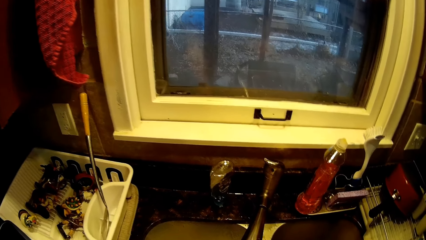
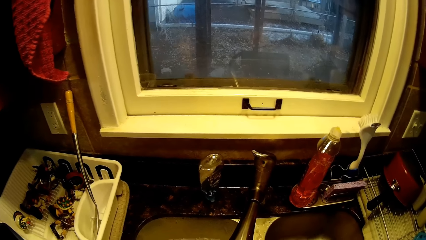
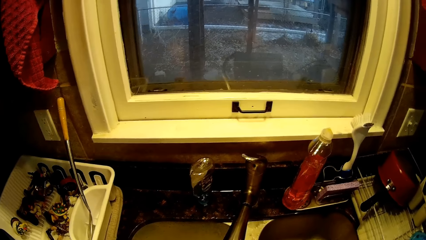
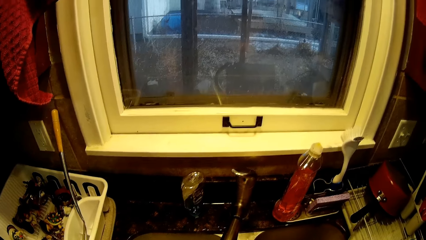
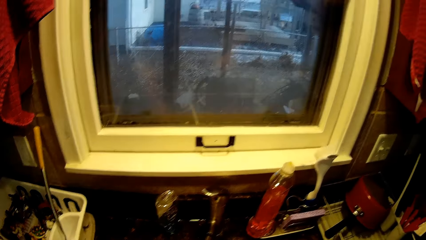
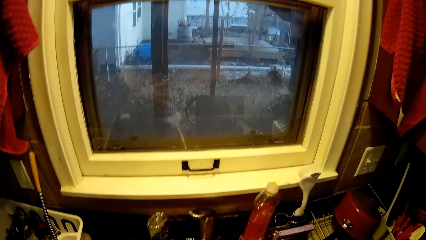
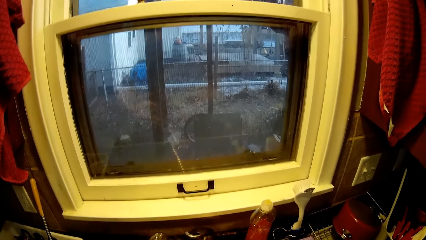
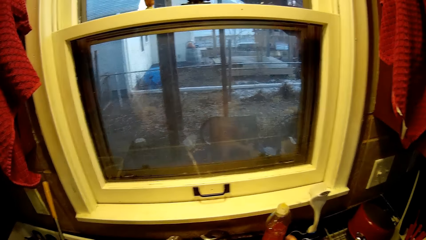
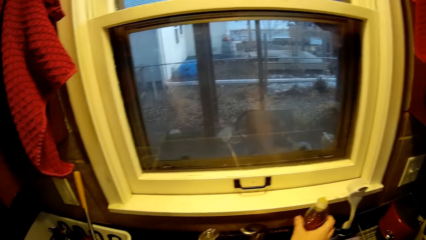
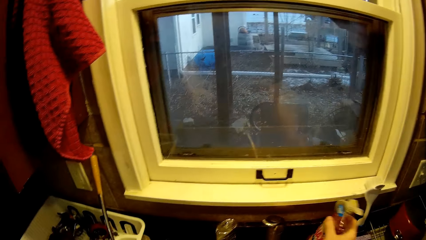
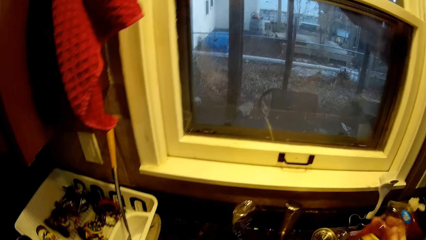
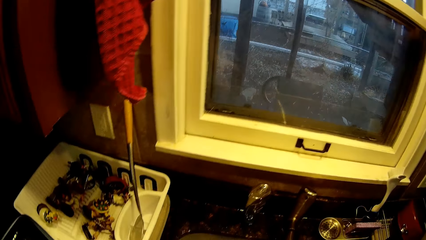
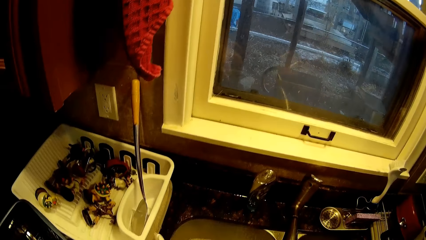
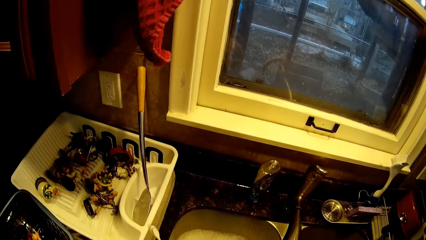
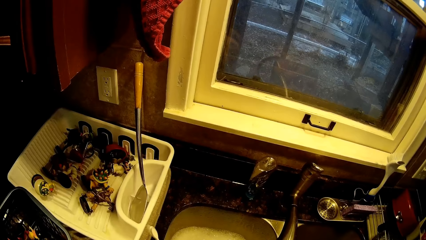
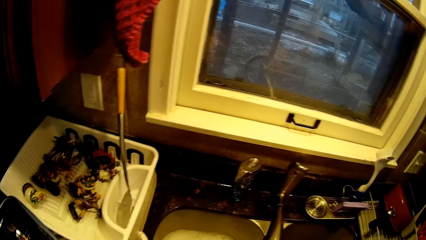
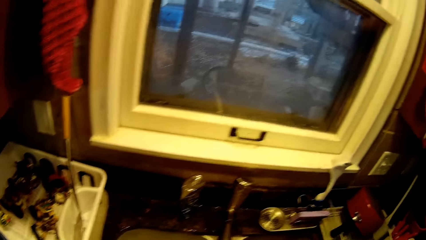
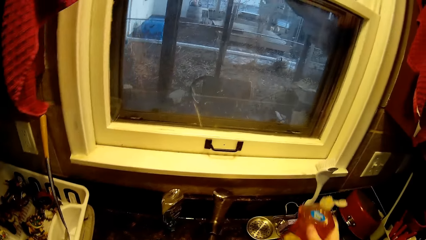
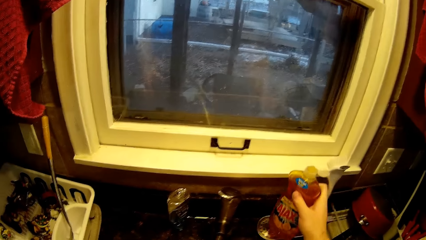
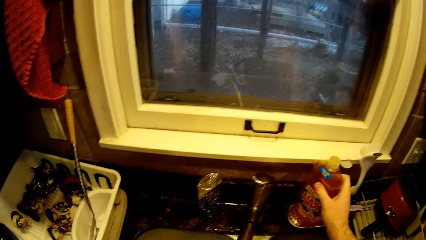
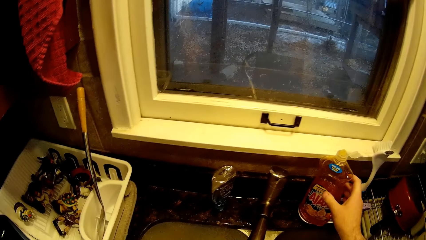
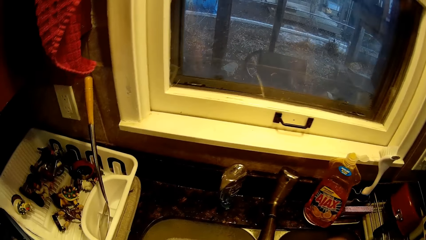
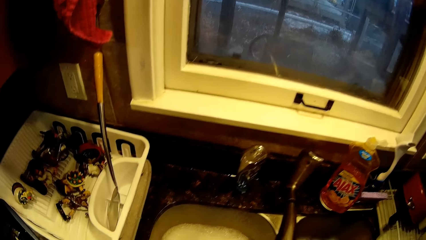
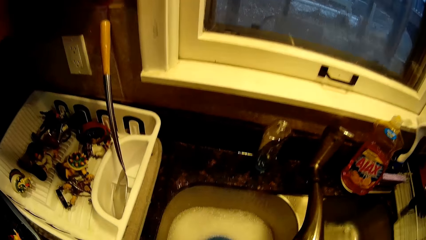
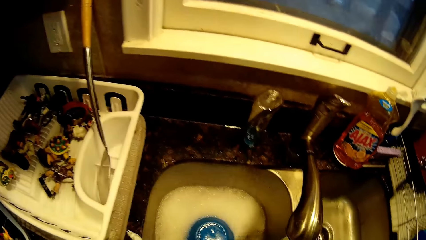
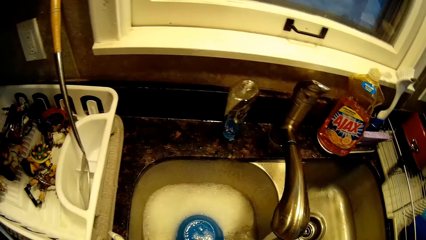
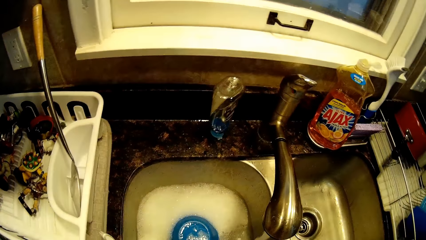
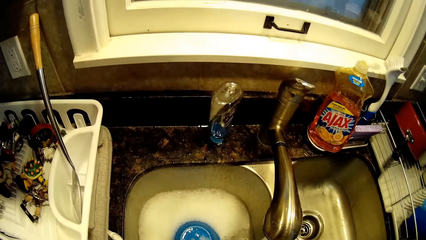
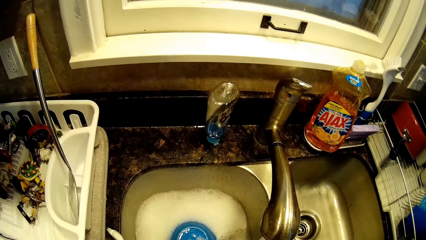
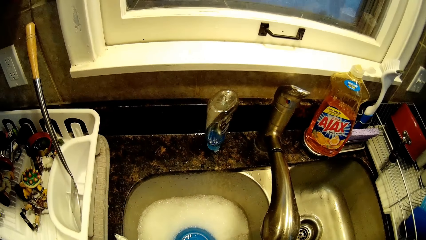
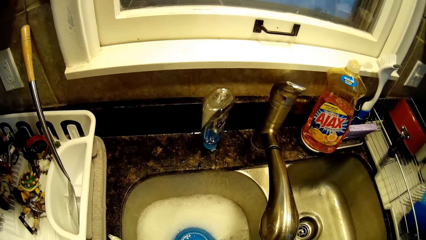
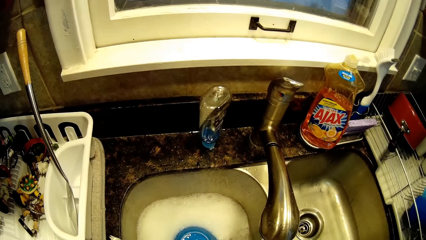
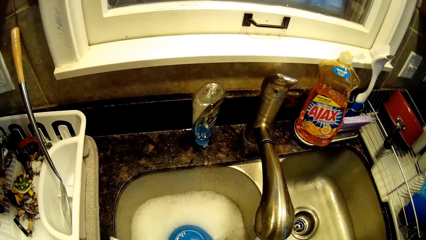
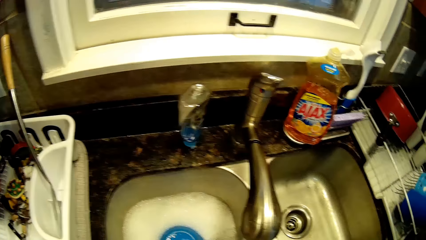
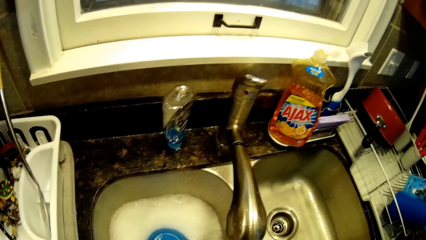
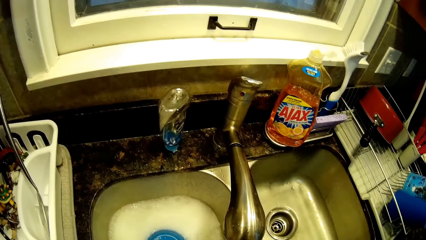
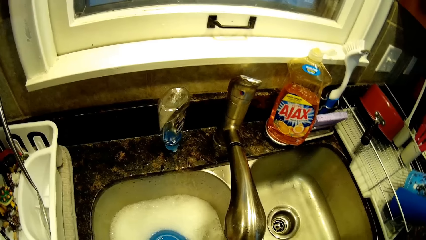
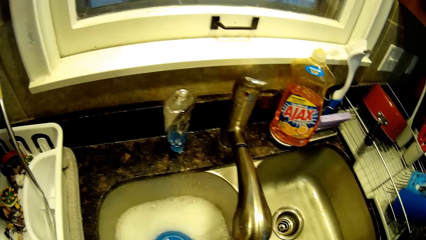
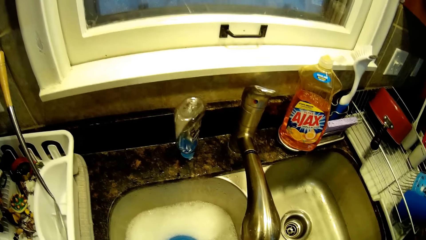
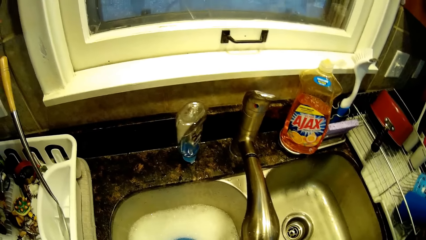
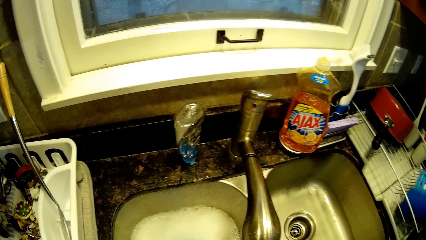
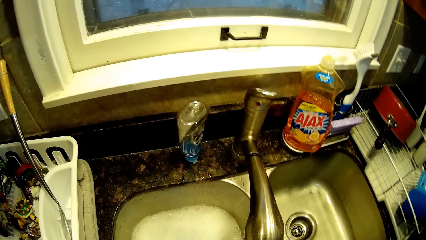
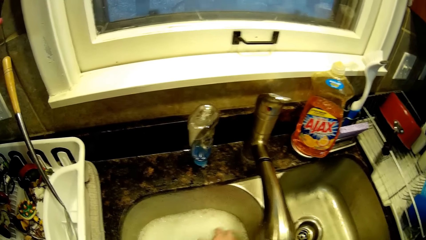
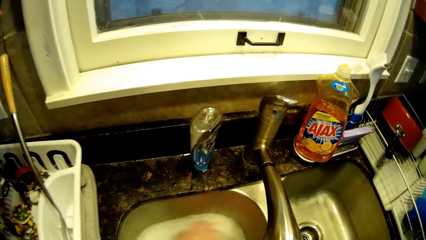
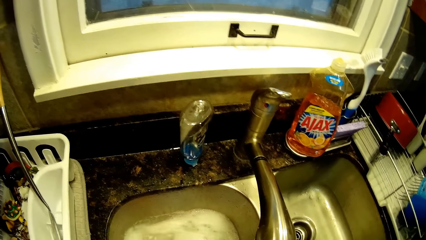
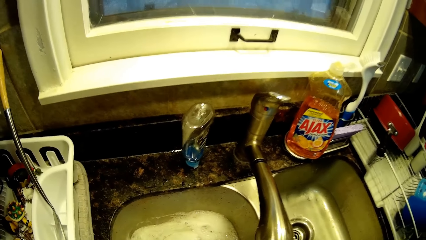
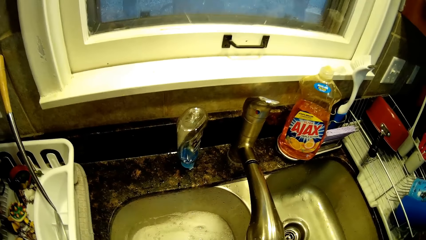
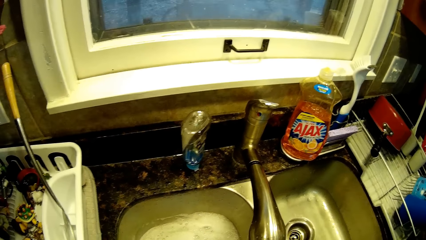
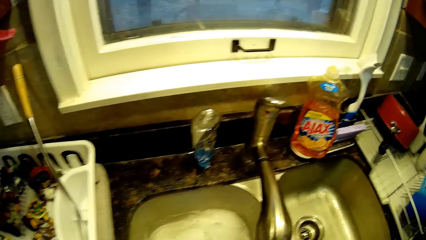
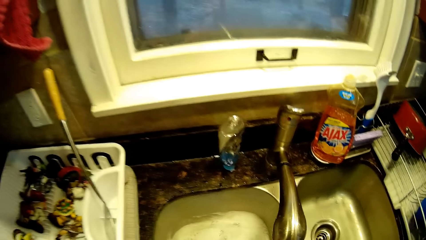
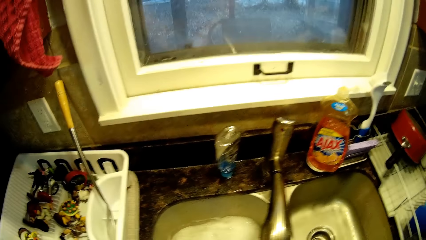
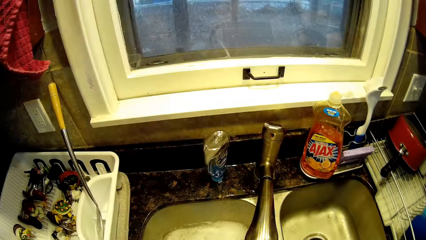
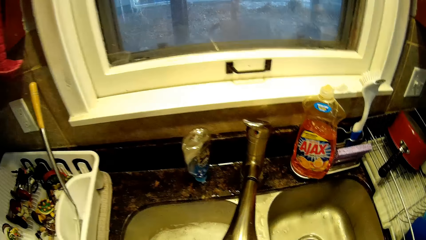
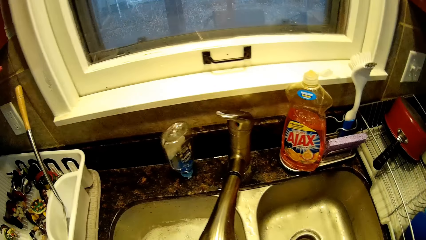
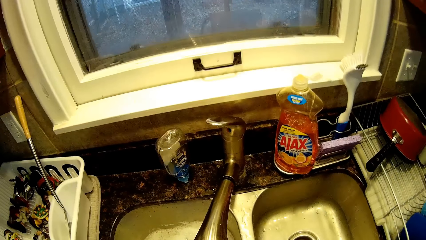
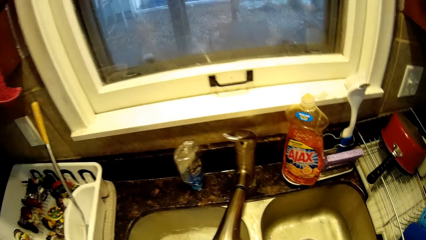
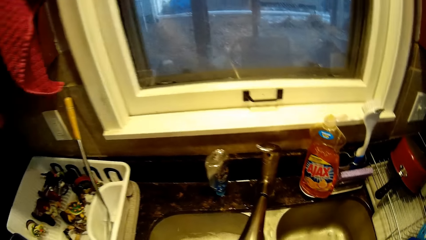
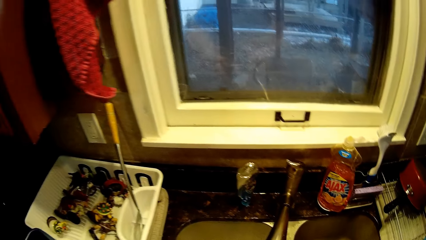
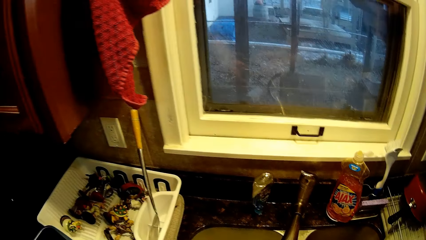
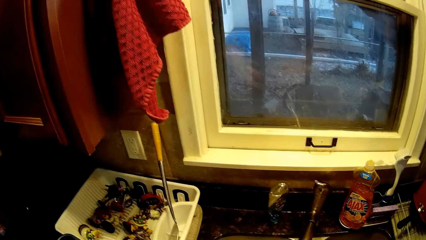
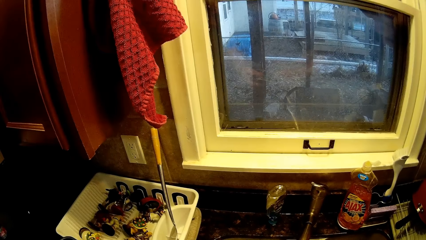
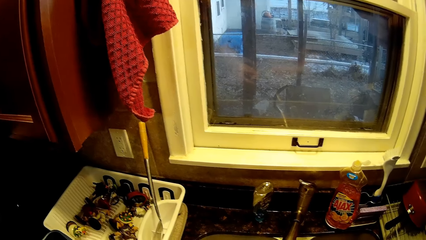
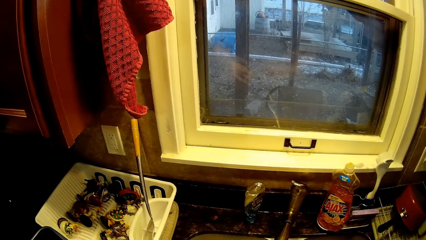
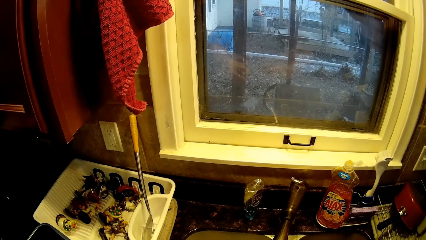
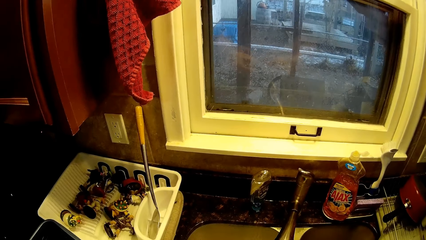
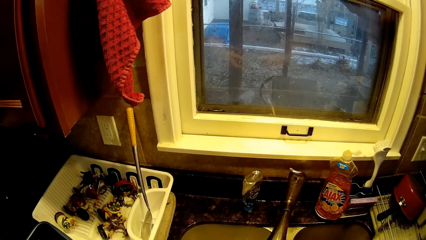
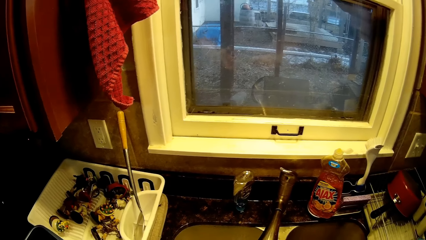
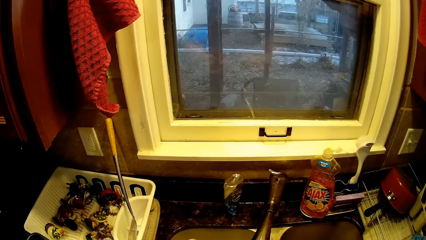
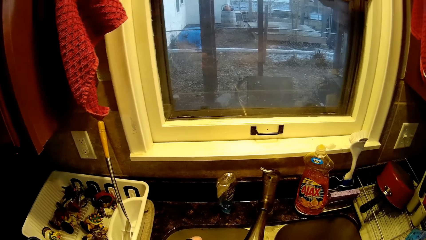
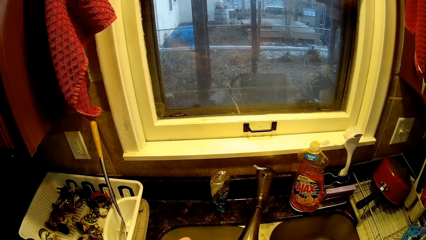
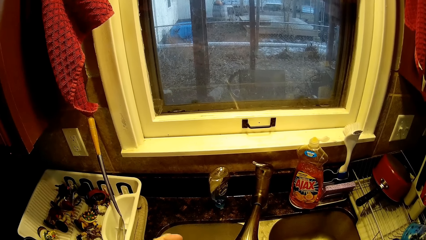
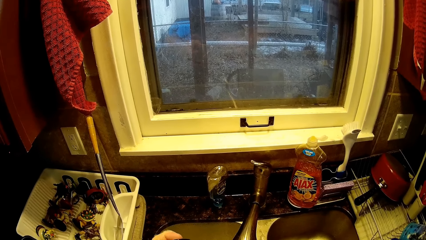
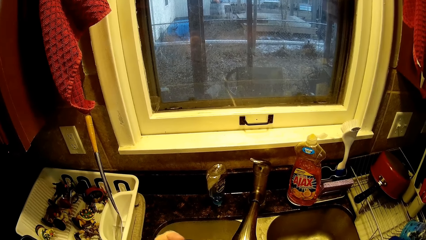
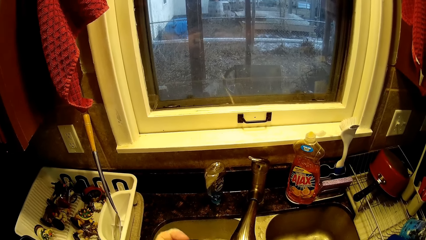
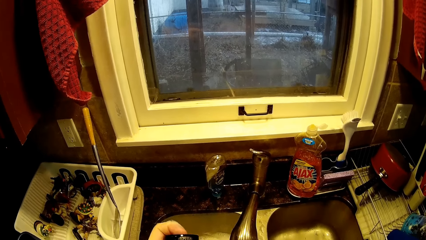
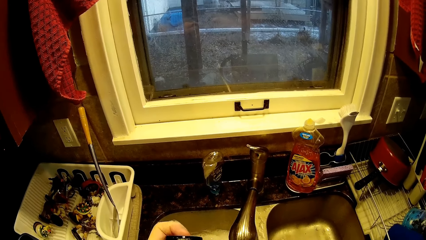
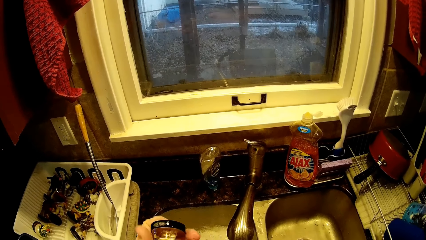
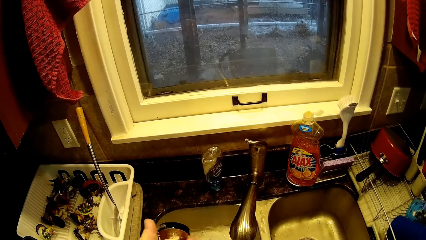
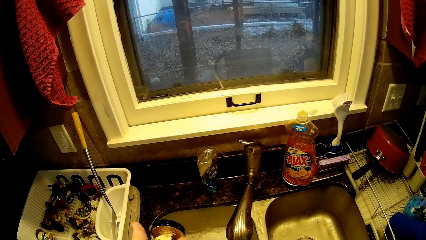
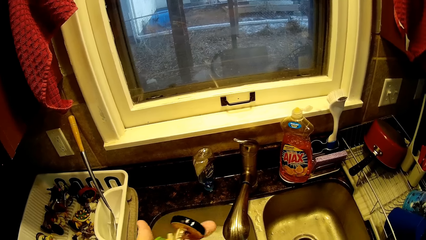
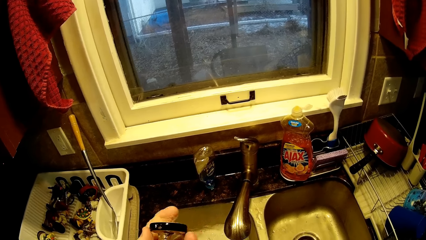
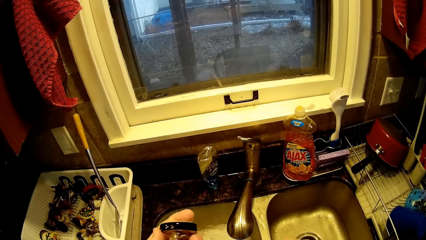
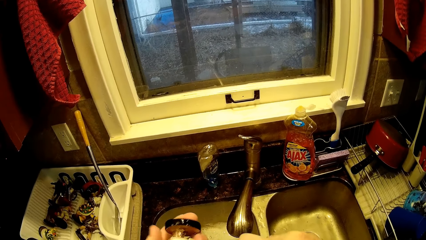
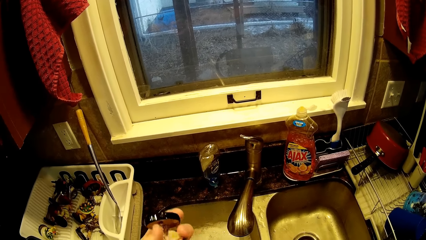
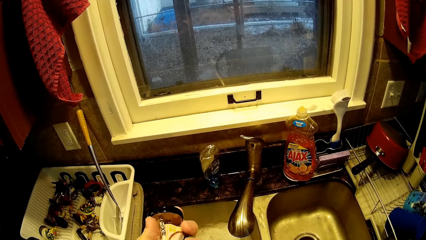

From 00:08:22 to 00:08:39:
The camera wearer rinses a toy. They pick up a liquid soap bottle. They put the soap bottle on the sink top. They turn around. They move soap foam in a sink with a hand. They scrub the toy with a toothbrush.
